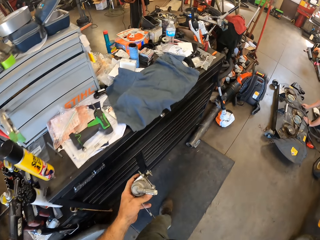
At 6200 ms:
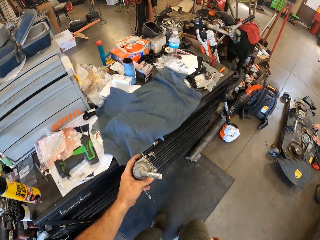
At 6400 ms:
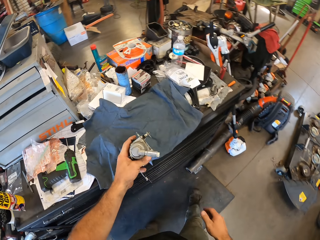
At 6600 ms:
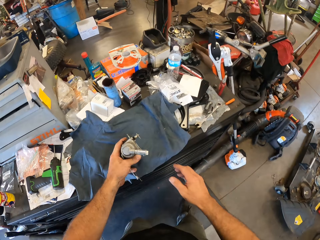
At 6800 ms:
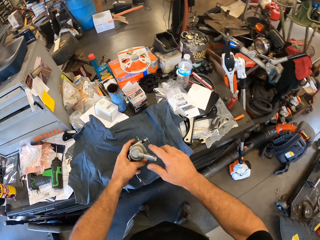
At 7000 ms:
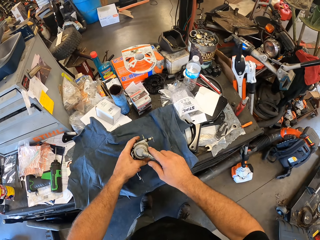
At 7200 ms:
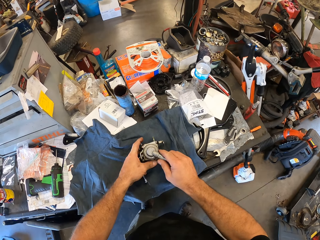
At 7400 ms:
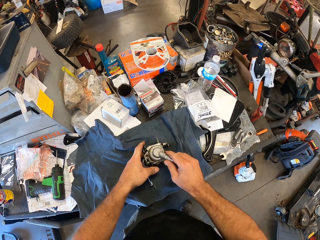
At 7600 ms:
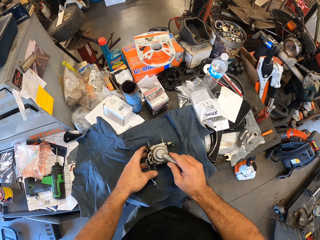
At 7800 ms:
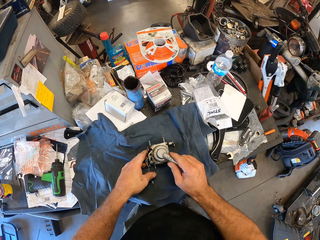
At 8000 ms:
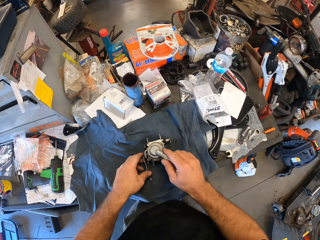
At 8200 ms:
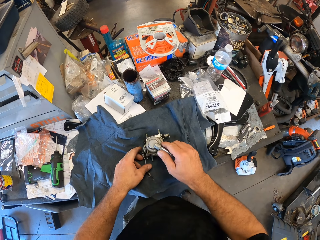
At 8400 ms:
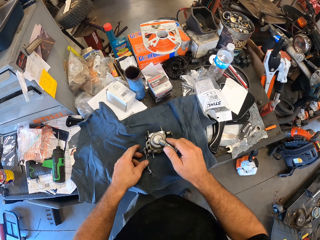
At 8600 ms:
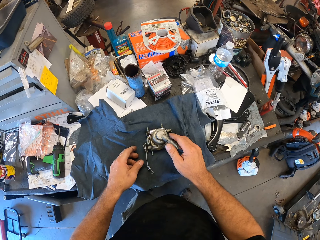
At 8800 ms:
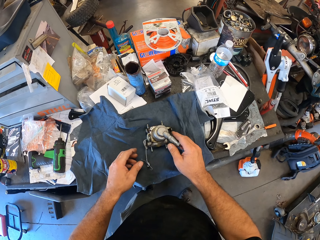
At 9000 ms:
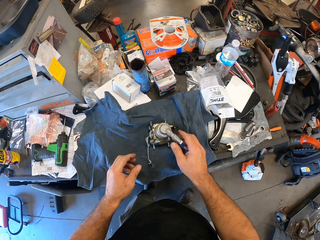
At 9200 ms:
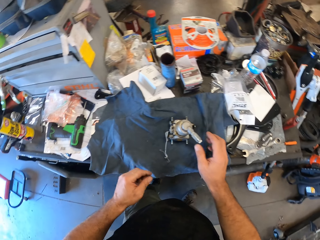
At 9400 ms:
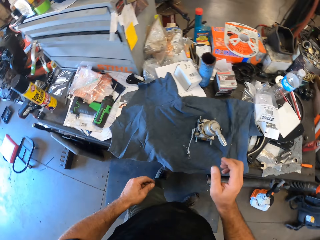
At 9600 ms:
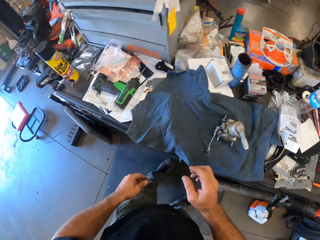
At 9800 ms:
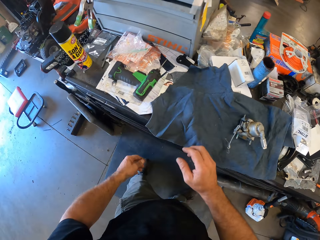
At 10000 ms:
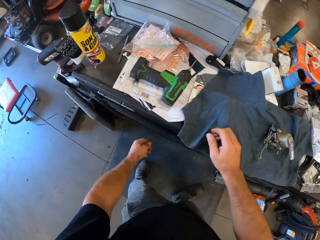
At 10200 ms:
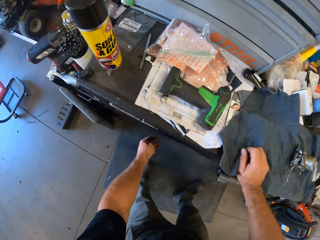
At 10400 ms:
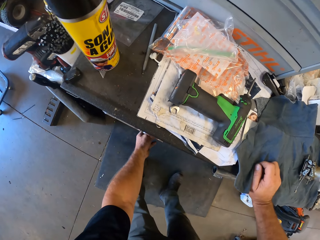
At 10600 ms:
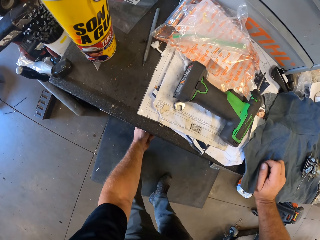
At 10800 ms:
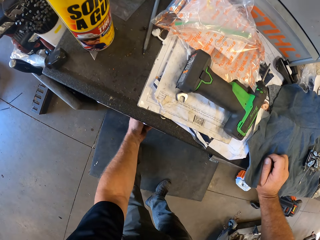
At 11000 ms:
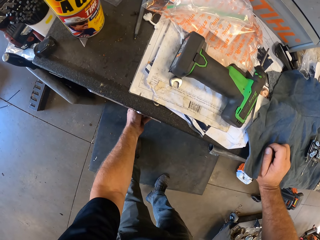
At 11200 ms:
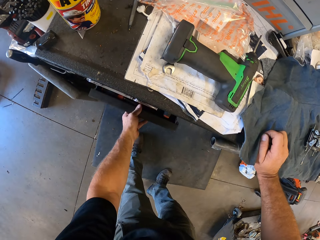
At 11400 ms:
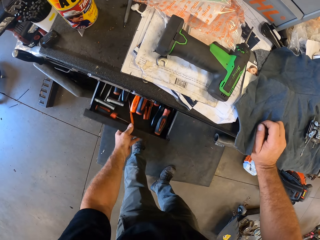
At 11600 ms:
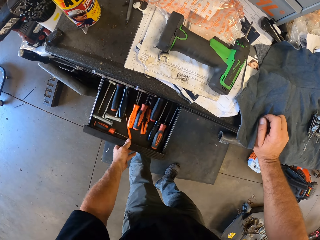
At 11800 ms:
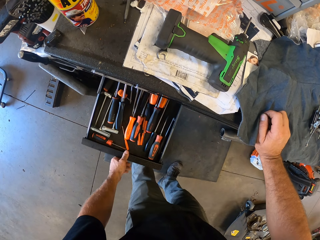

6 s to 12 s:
The camera wearer drops the mower carburetor on a towel on the cabinet with his hands. He holds something on the towel on the cabinet. He leaves something on the towel on the cabinet. He bends downwards and leans his hand on the cabinet. He opens a drawer with his left hand.

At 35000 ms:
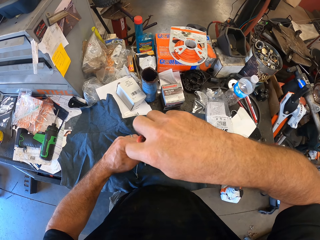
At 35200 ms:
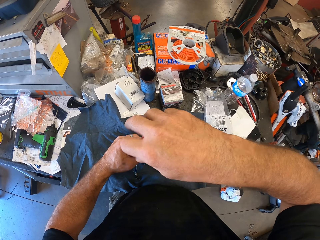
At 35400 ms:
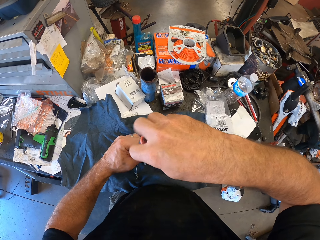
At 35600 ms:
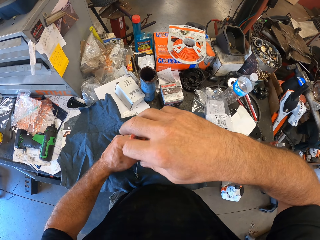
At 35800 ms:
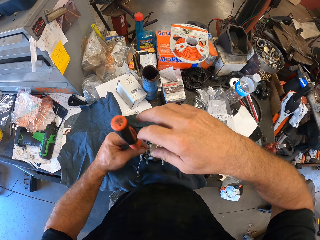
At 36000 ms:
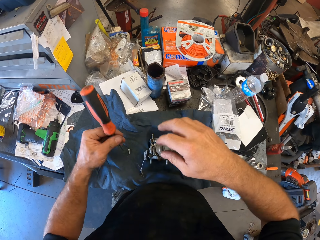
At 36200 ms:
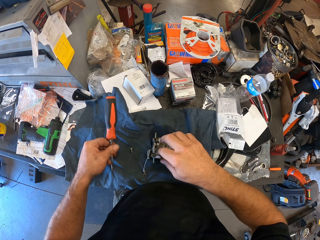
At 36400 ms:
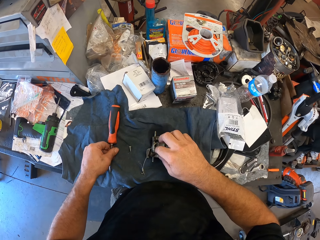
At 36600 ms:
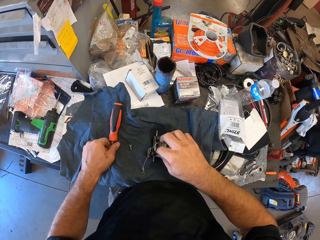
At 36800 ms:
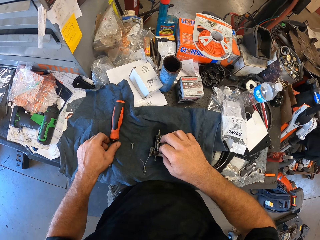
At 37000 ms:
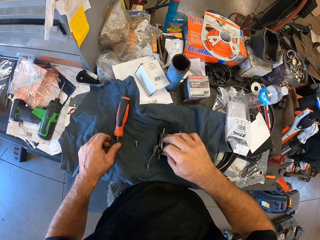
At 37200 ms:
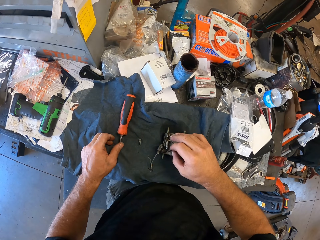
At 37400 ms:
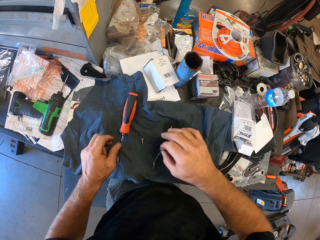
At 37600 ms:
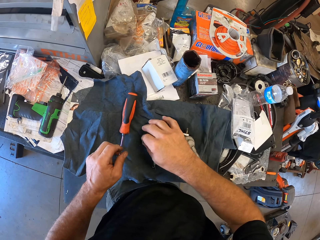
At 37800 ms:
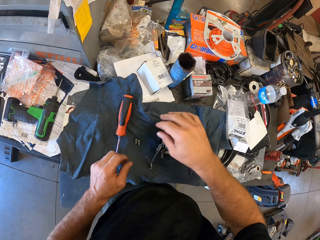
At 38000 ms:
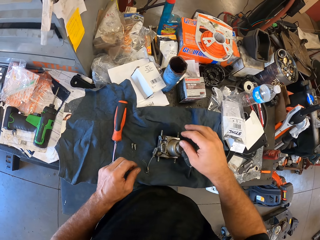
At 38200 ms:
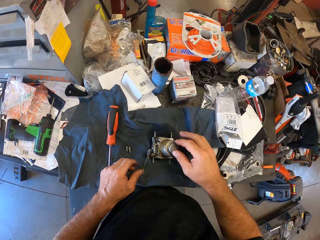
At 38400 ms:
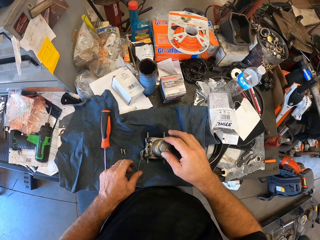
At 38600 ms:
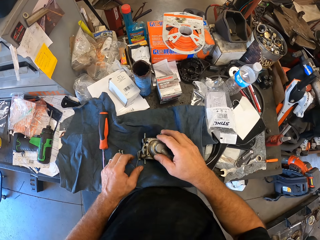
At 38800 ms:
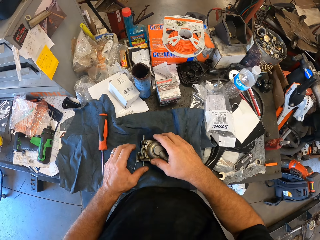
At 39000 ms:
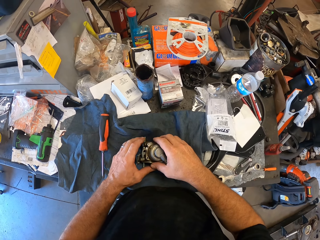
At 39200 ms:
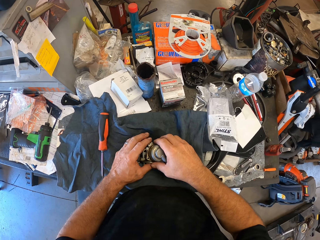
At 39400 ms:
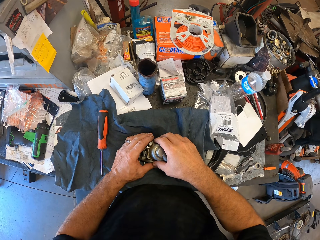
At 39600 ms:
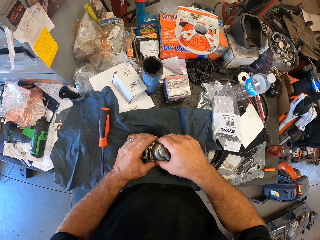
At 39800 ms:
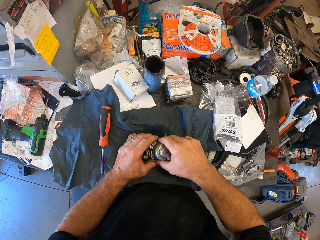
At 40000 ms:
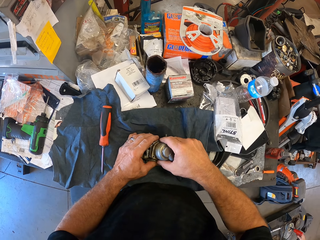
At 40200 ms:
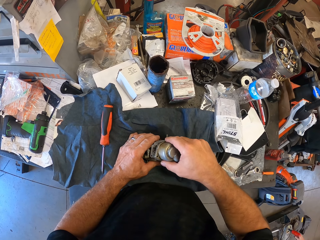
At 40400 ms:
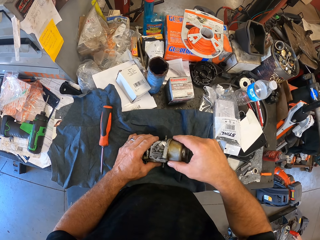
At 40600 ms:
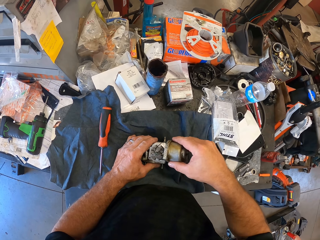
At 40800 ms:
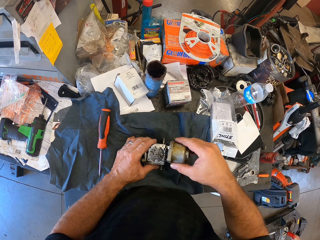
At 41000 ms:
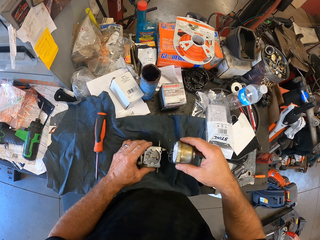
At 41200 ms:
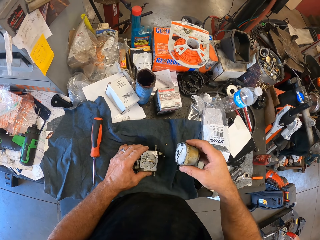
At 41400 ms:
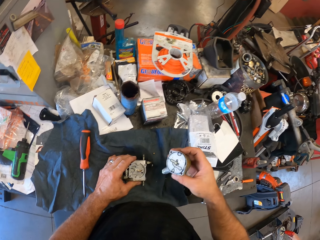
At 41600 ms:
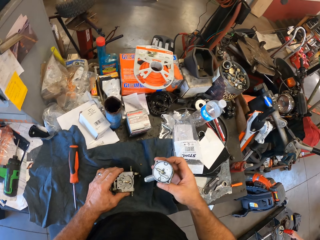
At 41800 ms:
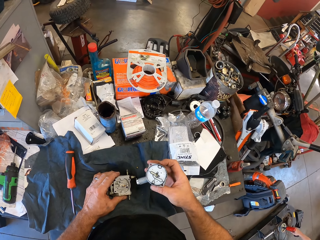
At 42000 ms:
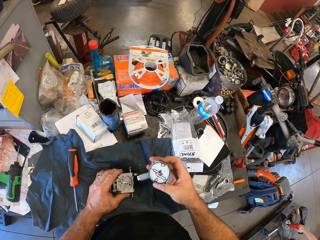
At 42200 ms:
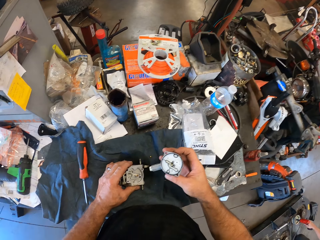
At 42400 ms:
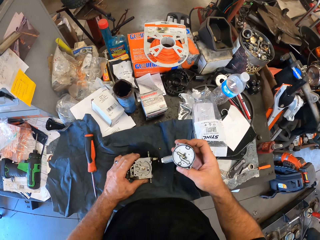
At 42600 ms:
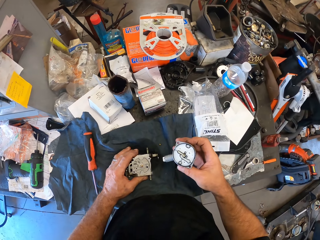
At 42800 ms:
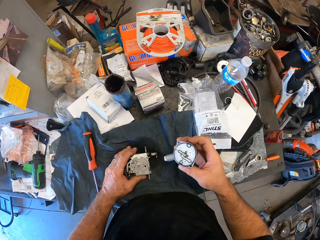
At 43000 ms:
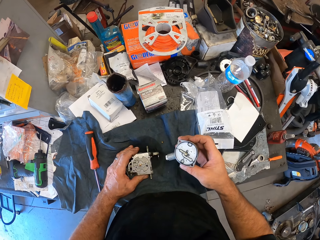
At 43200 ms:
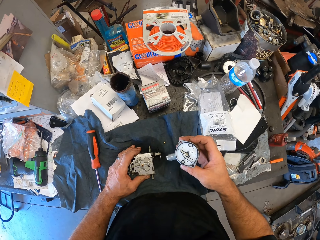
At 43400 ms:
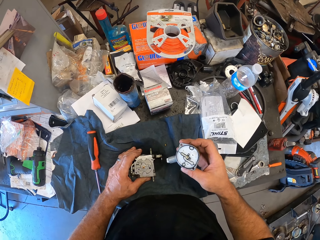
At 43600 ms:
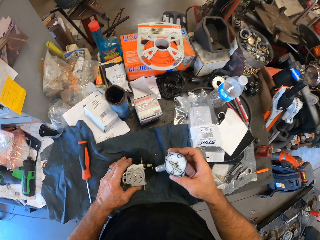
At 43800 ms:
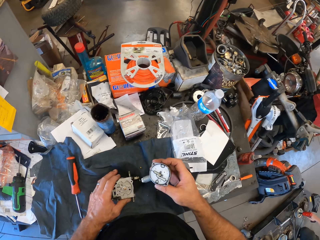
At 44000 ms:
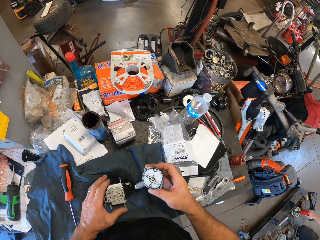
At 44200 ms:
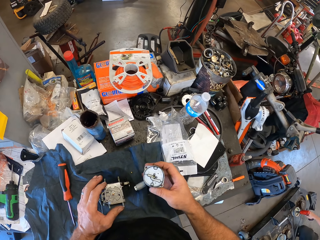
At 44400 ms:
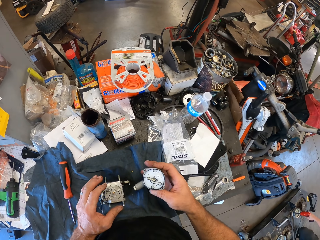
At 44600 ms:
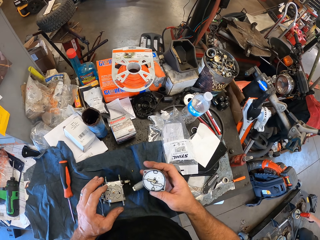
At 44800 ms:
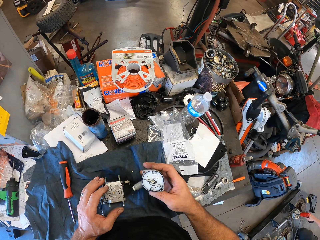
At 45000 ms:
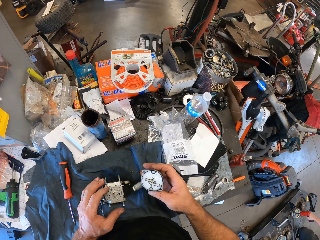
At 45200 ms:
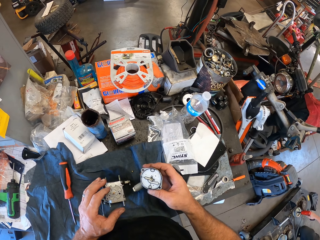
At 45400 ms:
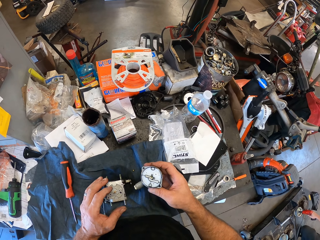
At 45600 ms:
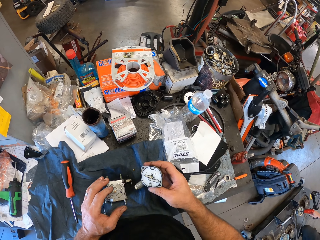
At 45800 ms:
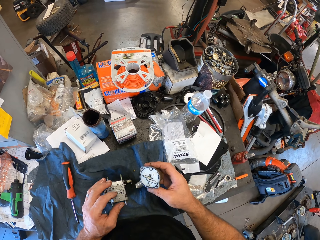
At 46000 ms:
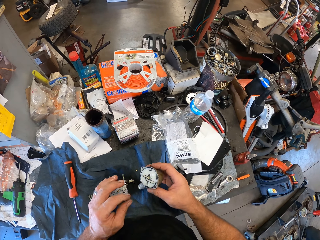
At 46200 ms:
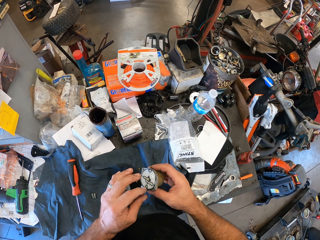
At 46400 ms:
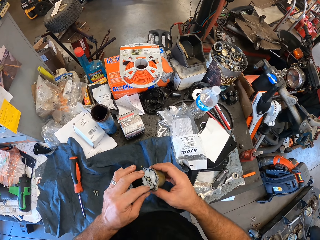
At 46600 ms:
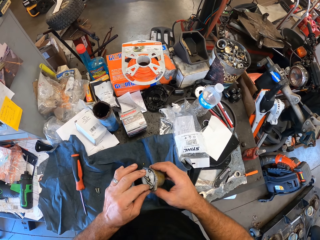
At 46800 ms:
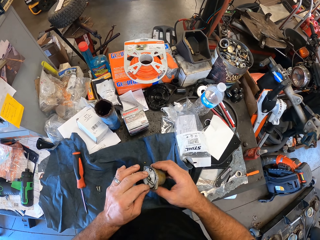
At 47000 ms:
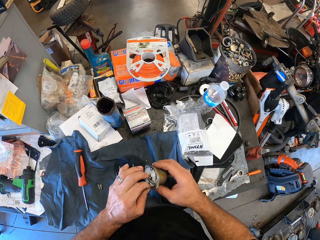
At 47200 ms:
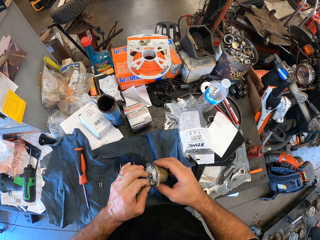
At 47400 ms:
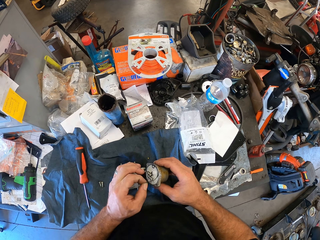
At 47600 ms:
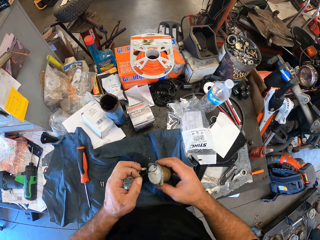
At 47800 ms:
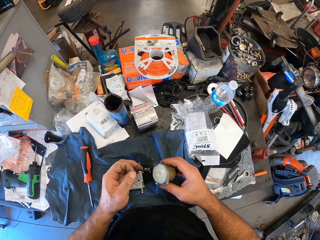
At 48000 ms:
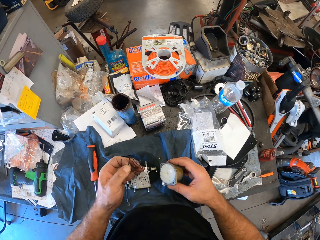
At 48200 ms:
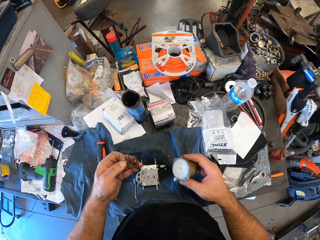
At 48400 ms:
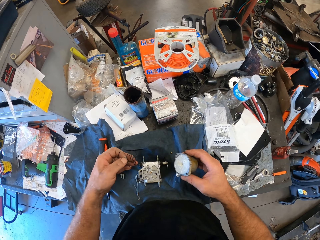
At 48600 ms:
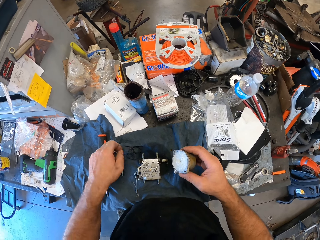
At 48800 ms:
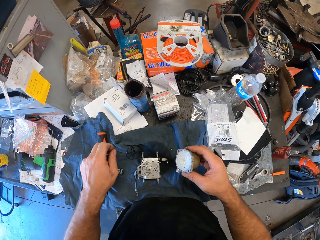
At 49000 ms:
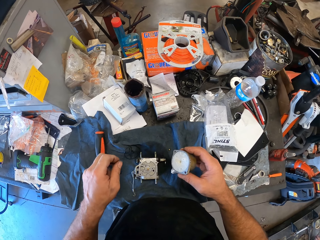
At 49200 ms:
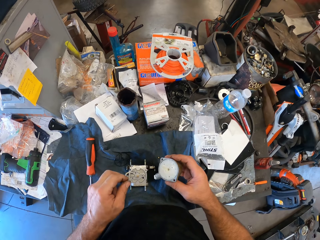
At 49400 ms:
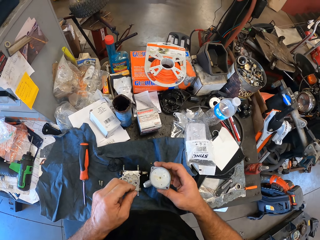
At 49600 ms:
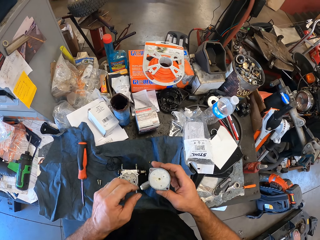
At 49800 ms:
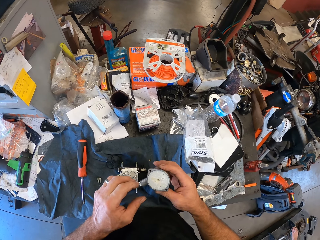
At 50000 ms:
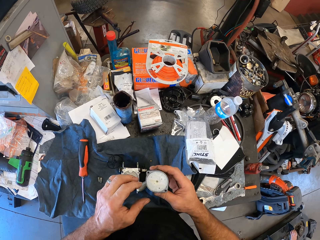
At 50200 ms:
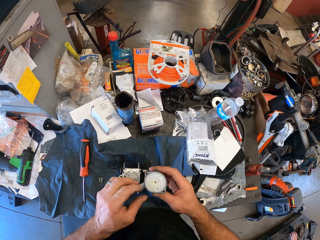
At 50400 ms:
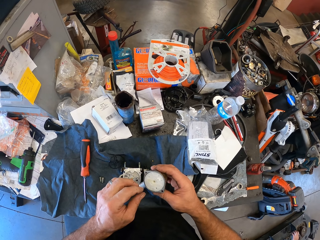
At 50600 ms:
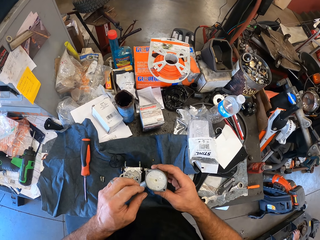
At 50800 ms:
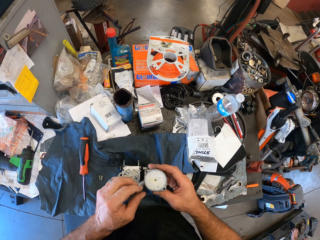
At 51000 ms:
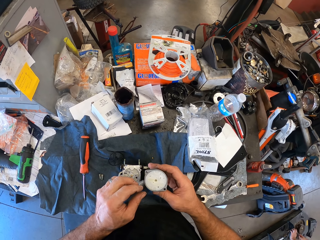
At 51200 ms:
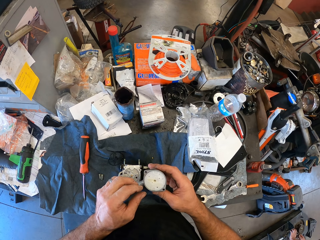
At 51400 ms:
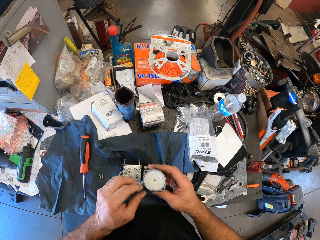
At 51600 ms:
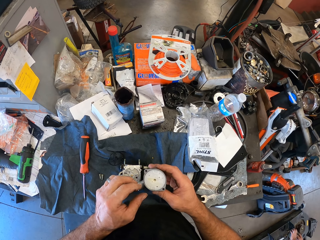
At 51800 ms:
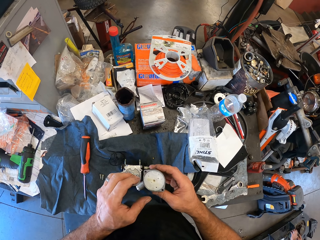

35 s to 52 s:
The camera wearer drops the screwdriver on the towel with his left hand. He picks up the screw with his right hand. He drops the screwdriver on the towel with his right hand. He puts the screw on the towel on the cabinet. He moves his hand around something. He opens the mower carburetor with his hands. A man drills a metal with a hand drill. The camera wearer looks at something. He removes the gasket from the float chamber with his left hand. The man puts the hand drill on the floor. The camera wearer drops the gasket on the towel on the cabinet with his left hand. He looks at something. The man fixes something.
